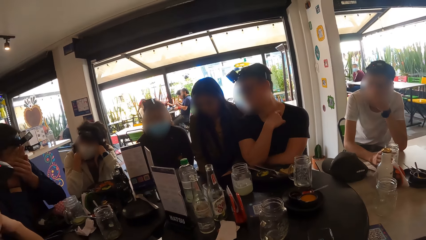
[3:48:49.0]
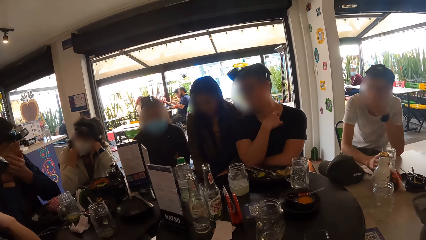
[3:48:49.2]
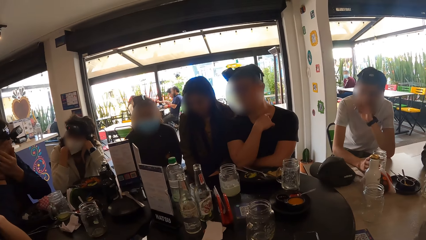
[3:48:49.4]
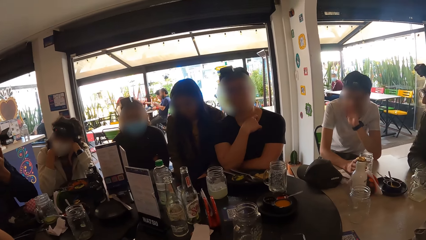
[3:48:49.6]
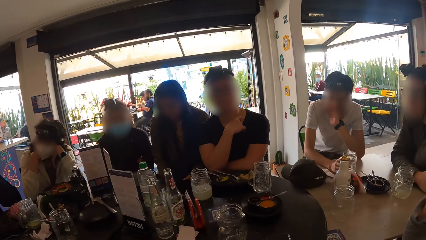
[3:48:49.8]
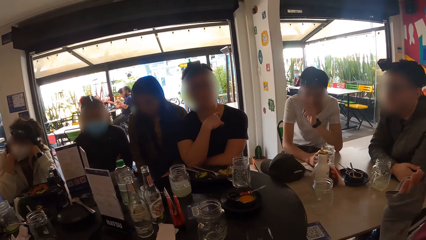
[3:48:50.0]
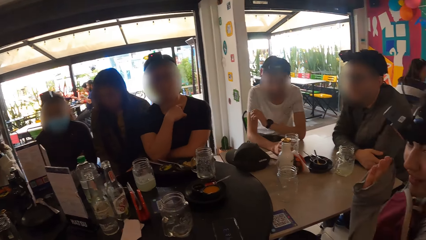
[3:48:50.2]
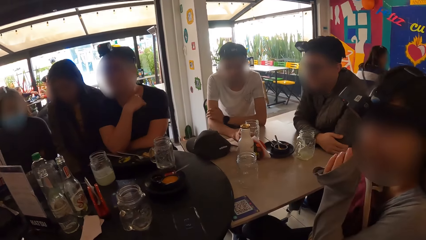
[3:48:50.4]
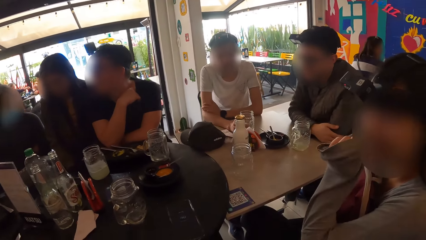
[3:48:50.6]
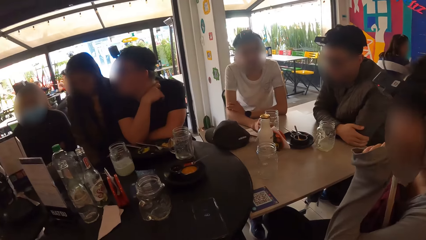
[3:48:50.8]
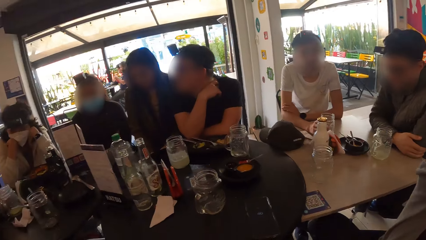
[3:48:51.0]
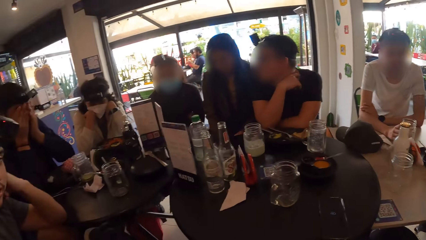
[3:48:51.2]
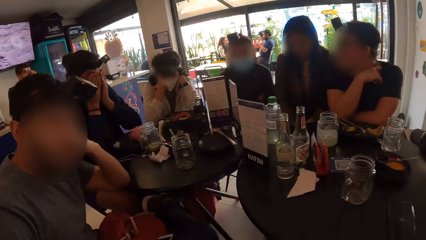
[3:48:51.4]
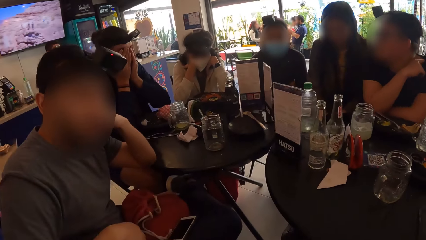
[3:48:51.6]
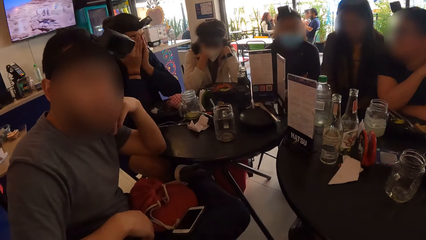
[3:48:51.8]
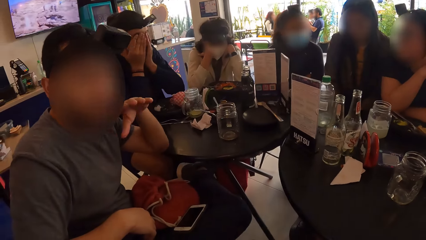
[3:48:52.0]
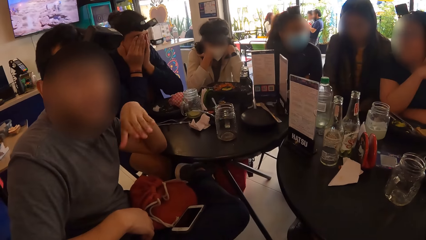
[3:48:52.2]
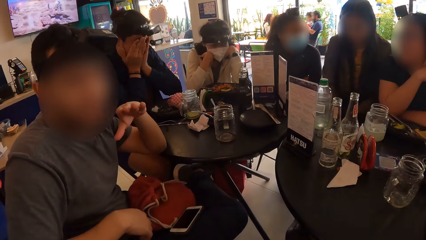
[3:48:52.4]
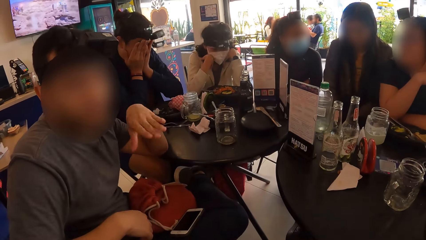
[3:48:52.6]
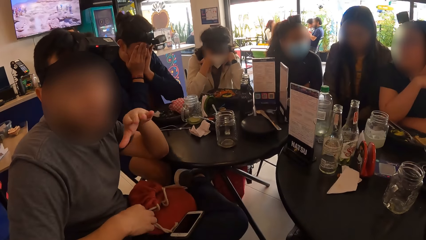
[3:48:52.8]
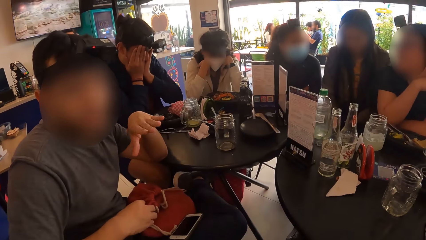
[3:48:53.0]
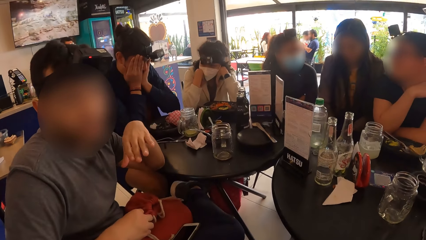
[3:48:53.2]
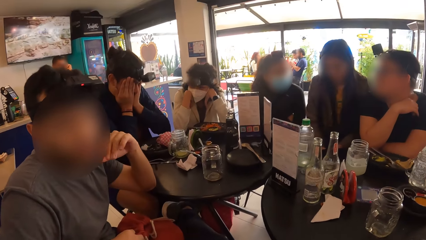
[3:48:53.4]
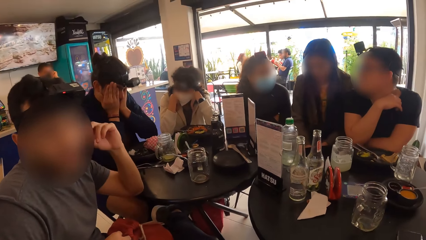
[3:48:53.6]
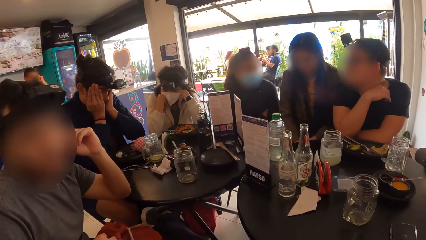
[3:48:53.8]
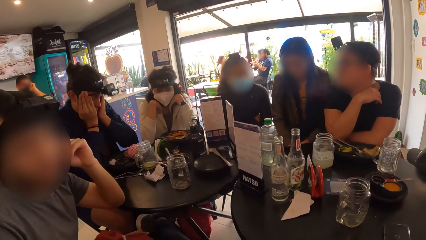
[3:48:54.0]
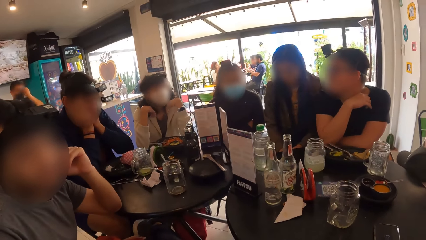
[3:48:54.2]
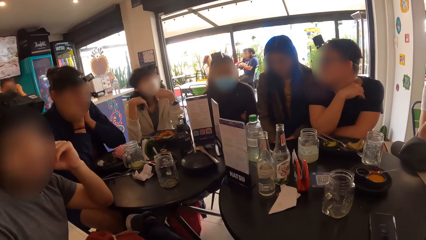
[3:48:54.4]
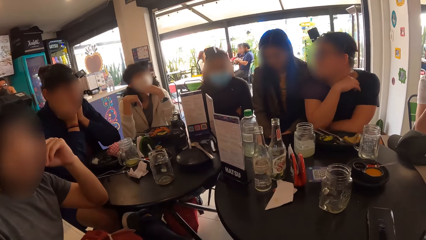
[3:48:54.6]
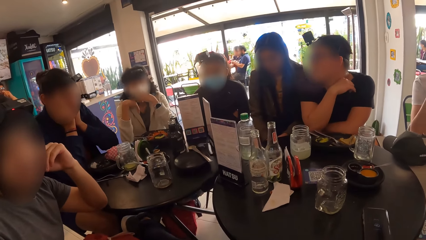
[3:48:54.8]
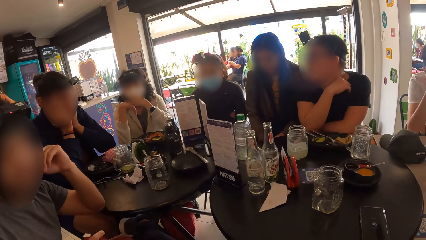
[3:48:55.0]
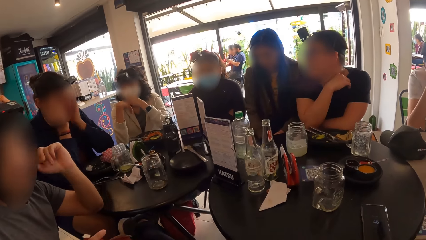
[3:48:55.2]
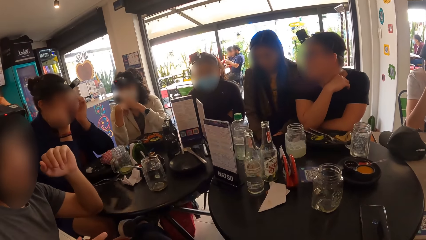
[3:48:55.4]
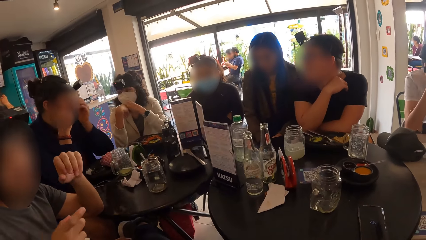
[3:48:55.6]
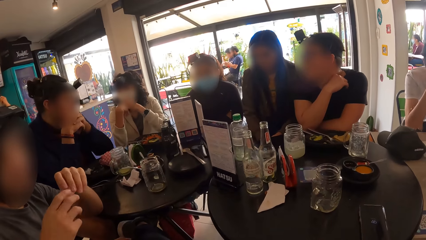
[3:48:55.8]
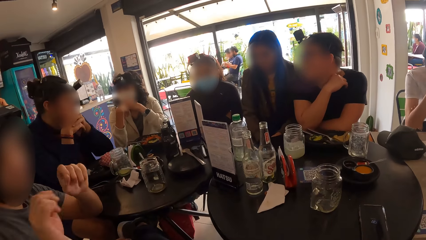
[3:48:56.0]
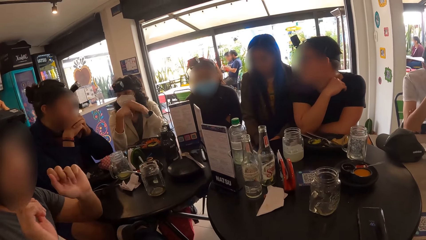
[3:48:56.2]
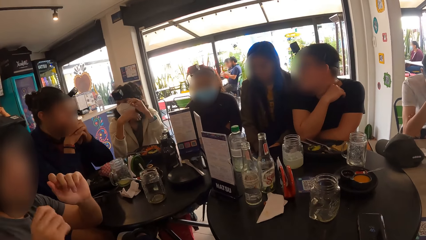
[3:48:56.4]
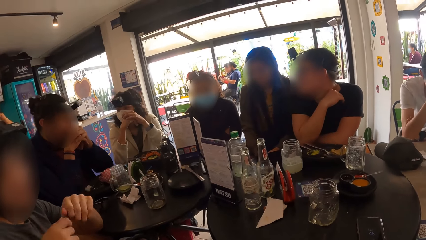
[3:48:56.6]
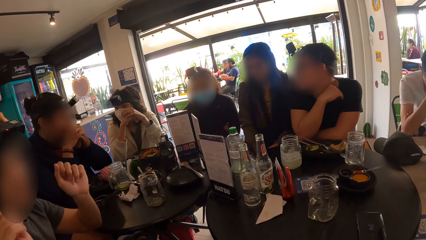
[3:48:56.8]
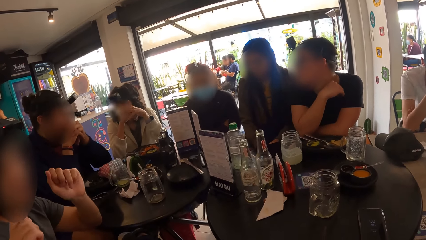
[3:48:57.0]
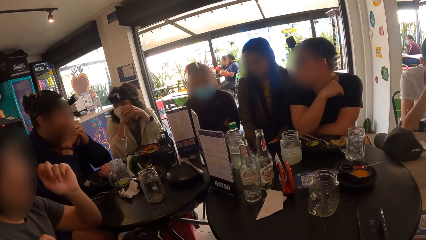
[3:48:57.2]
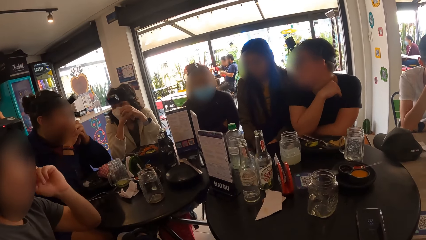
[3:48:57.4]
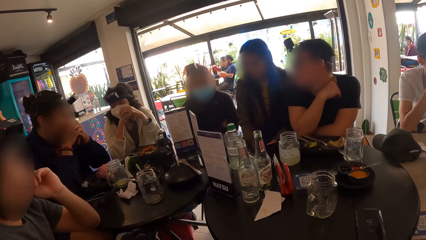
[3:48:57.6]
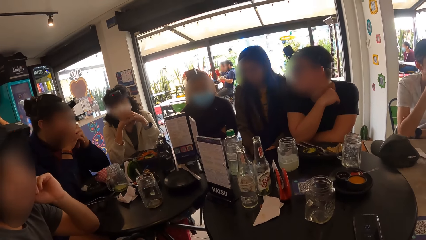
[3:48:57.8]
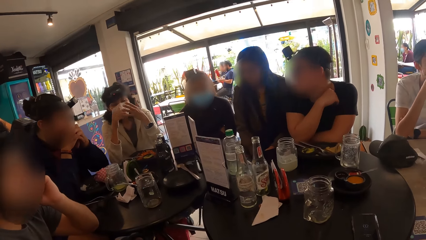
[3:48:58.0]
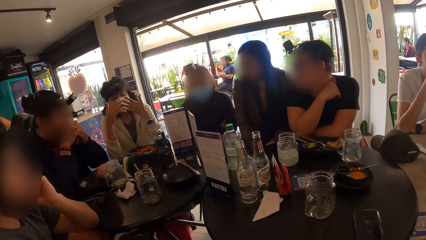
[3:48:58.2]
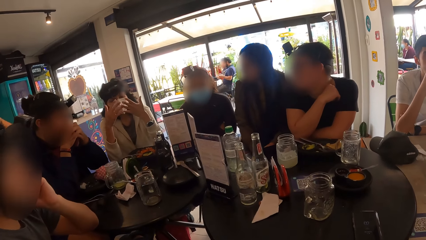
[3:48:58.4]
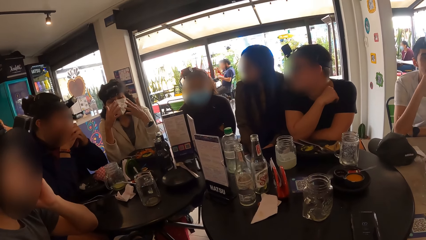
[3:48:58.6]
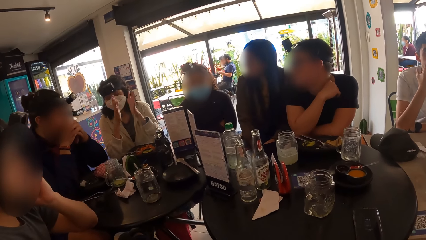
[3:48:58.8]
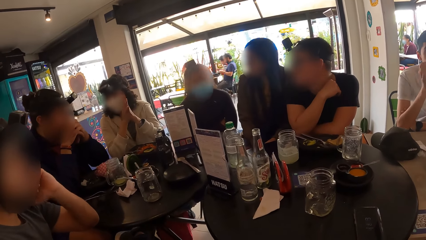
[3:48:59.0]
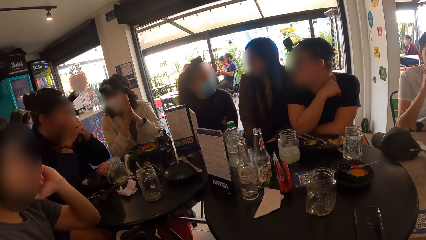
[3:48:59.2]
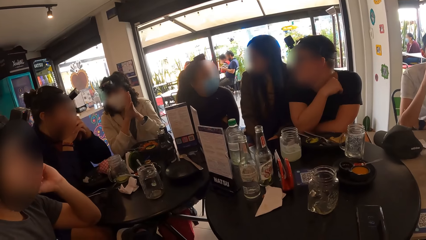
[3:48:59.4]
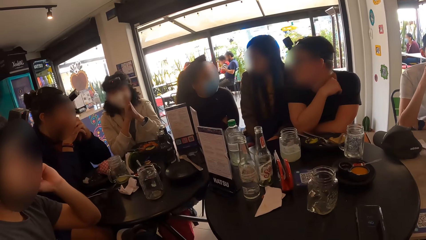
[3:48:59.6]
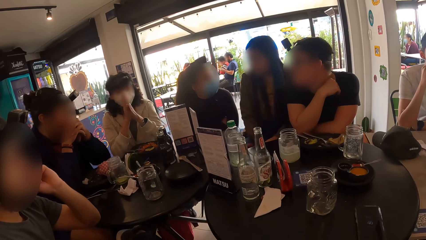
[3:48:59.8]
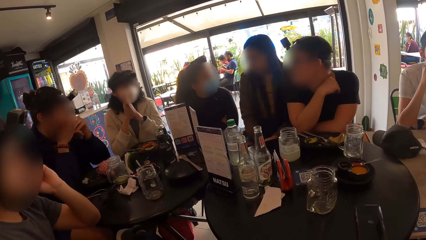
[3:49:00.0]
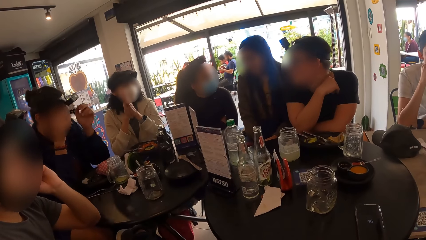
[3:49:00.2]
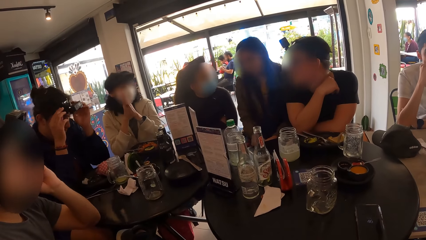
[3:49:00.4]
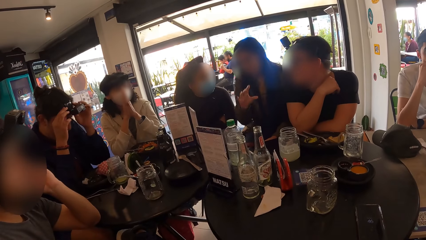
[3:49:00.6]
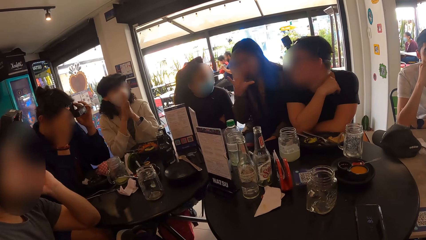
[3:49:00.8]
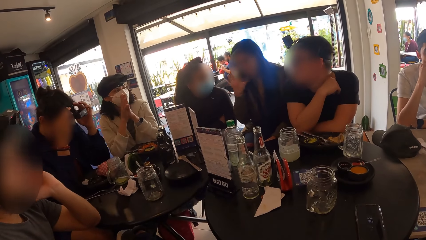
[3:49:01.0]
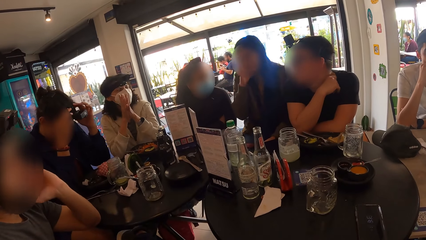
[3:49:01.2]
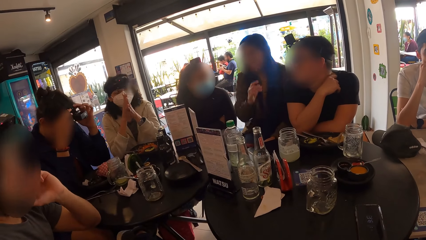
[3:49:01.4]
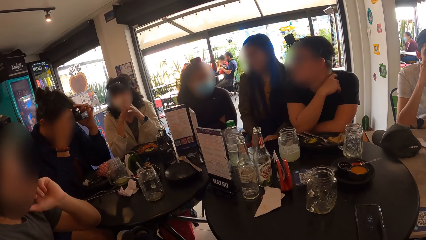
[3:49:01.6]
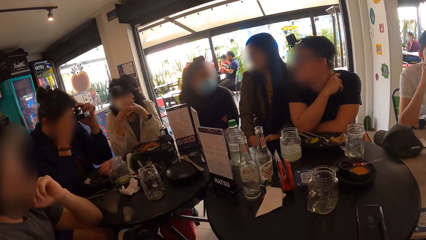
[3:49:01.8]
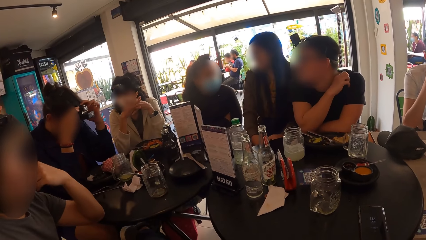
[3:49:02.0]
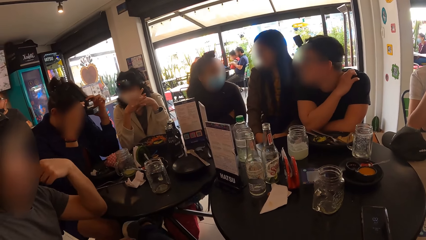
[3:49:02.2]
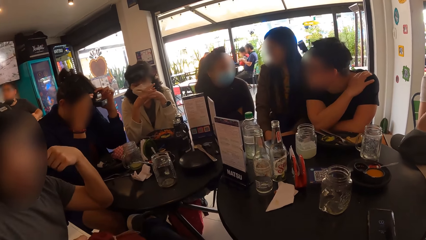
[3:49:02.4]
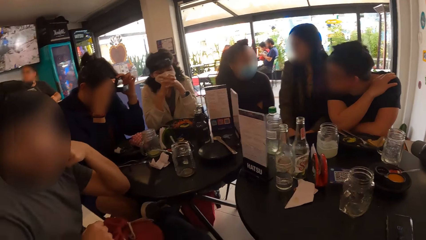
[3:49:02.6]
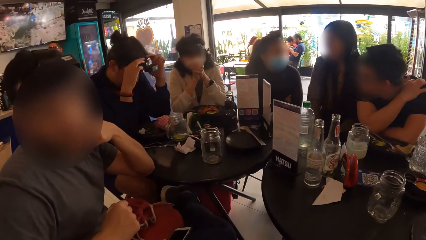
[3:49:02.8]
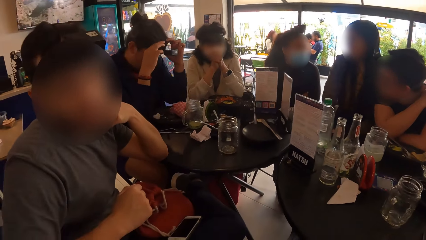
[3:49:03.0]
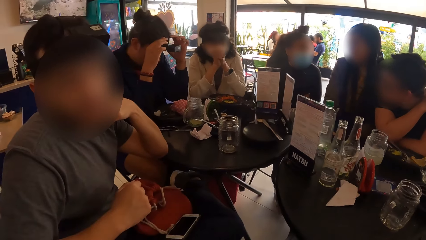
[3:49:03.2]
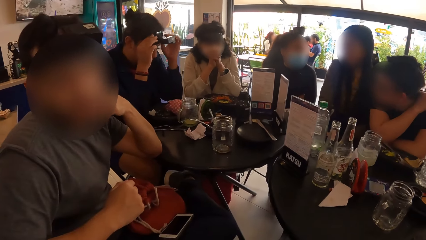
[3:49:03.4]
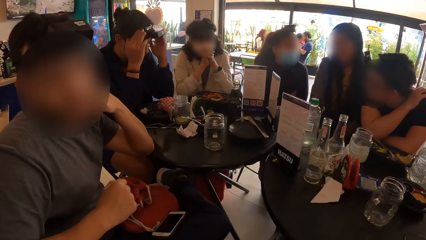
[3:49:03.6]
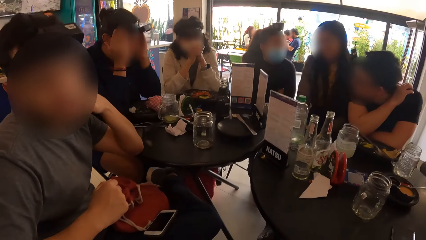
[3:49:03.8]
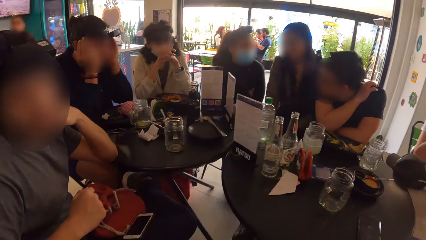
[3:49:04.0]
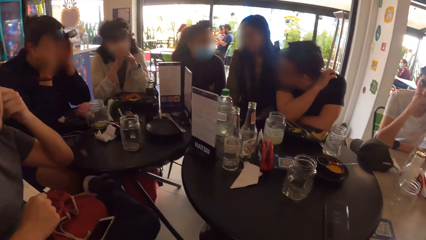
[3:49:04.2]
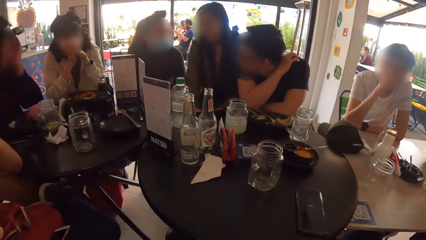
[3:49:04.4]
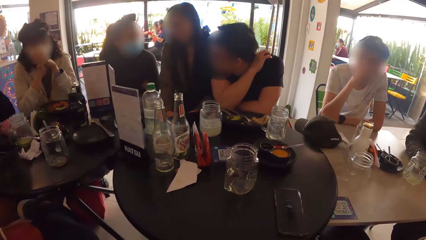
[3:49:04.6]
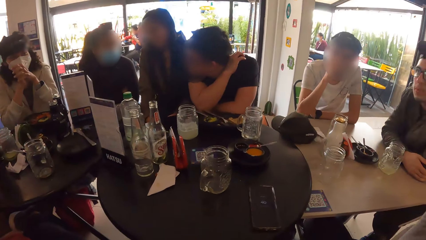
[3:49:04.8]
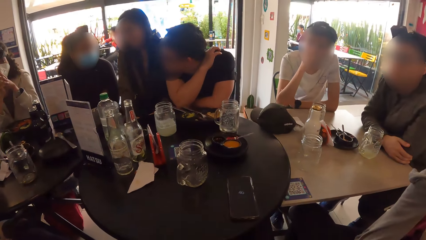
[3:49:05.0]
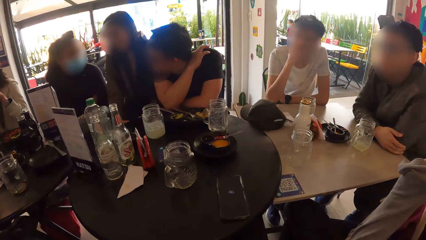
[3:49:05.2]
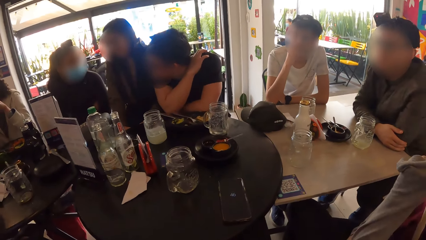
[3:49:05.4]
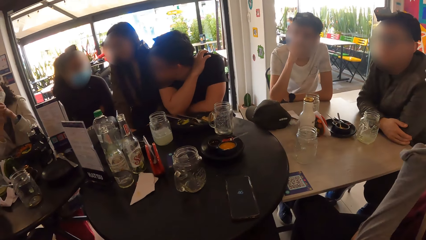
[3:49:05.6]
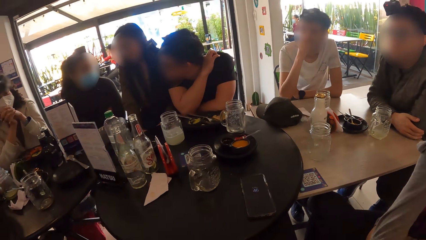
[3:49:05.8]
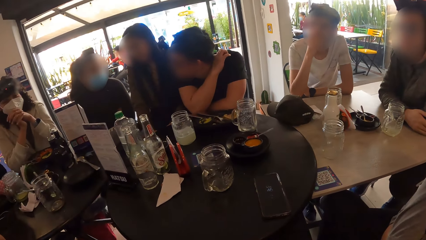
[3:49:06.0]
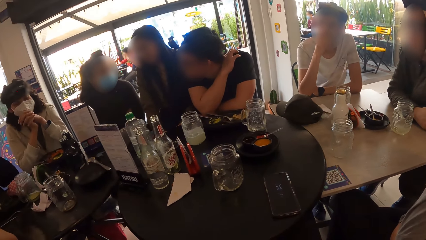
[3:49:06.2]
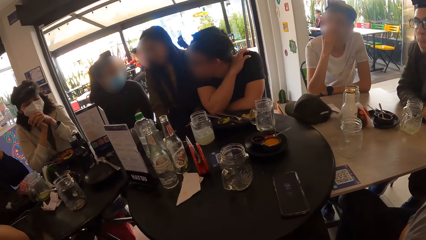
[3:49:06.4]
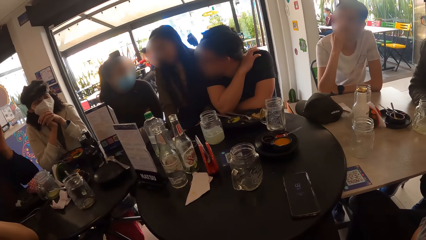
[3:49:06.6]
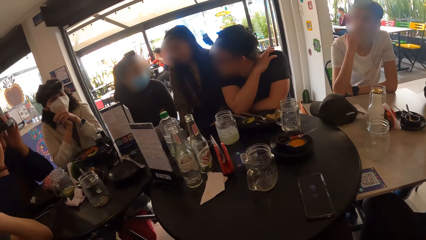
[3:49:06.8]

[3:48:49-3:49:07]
The camera wearer turns towards a woman. The woman interacts with the camera wearer. The camera wearer turns towards a man and interacts with the man. Another woman adjusts the camera on her head with both hands. The camera wearer stares at the table.
